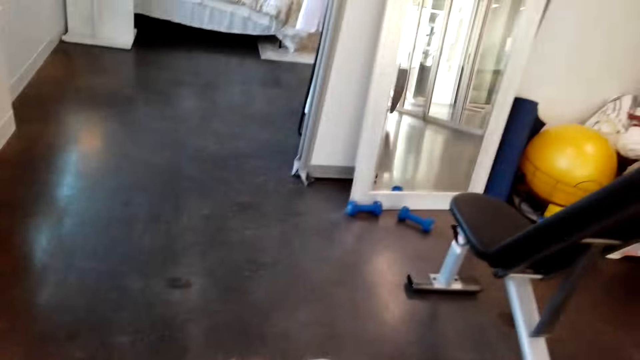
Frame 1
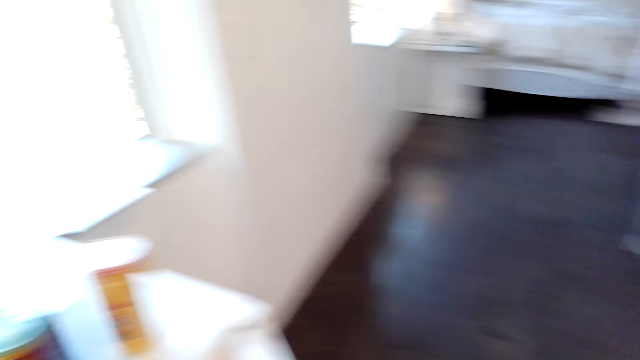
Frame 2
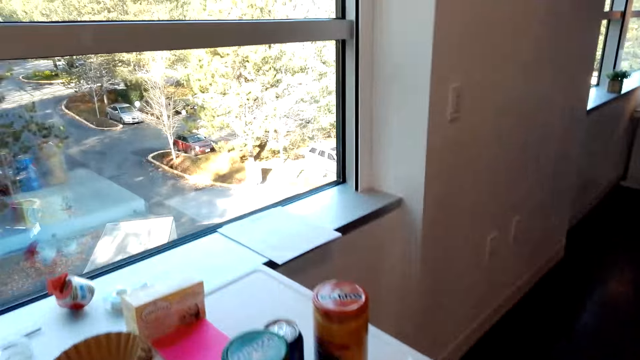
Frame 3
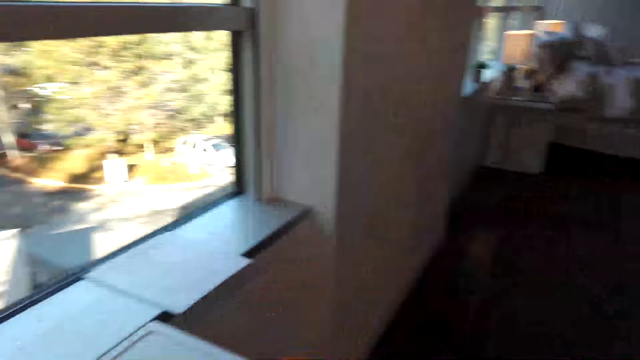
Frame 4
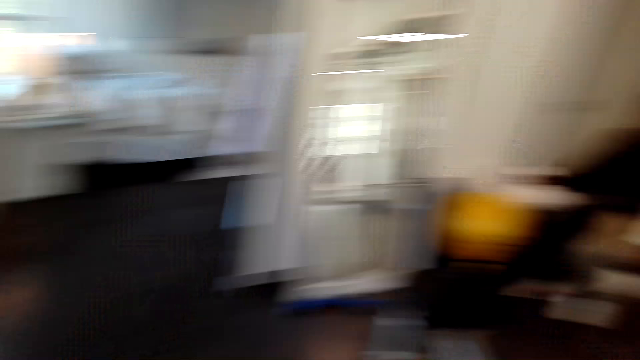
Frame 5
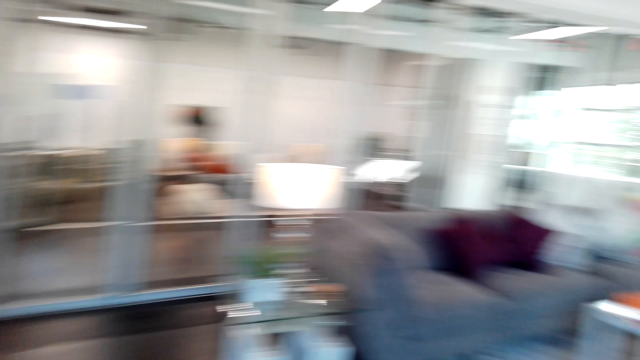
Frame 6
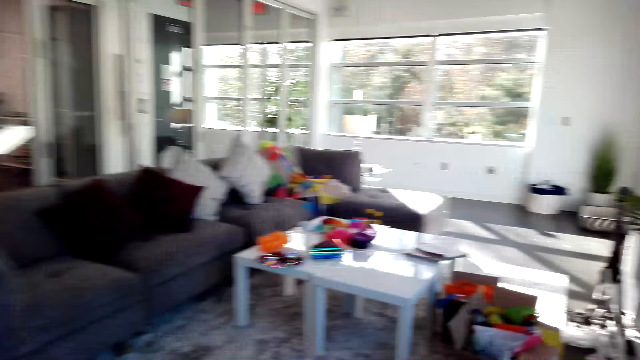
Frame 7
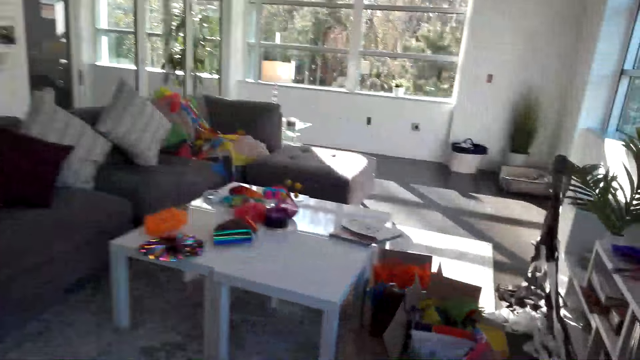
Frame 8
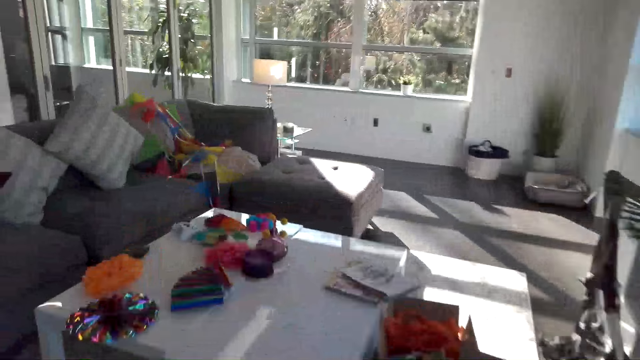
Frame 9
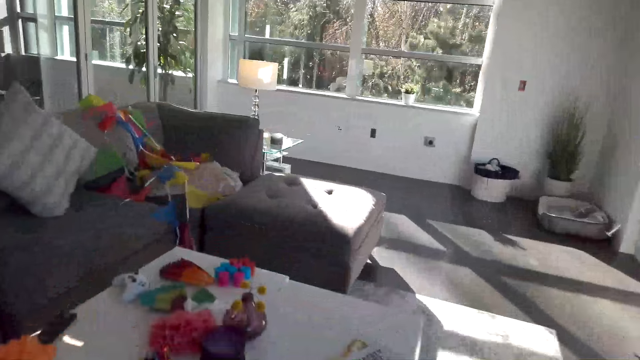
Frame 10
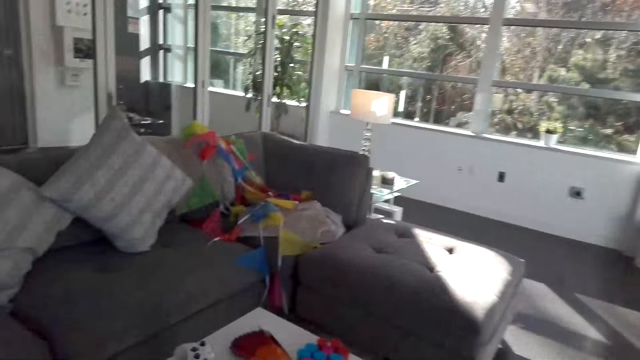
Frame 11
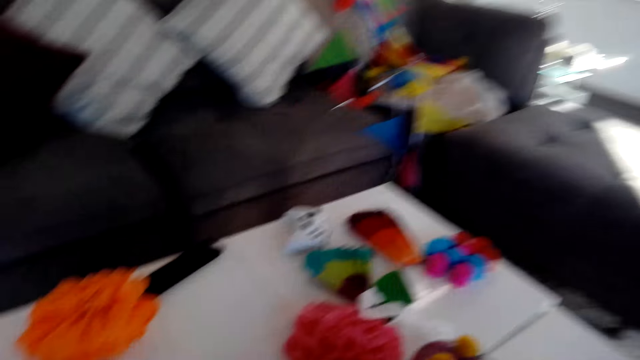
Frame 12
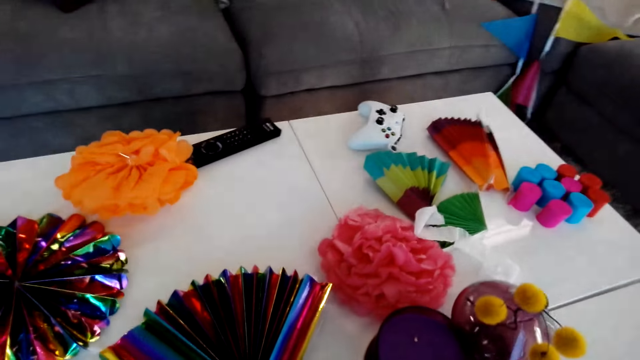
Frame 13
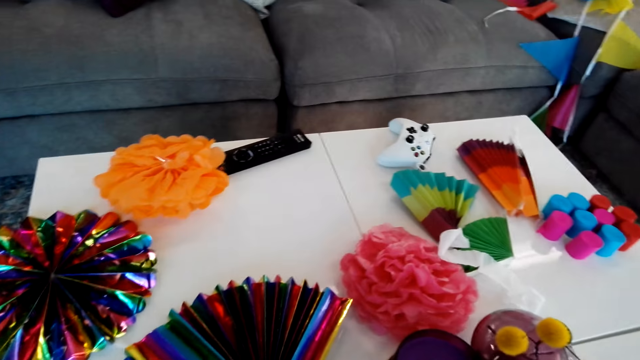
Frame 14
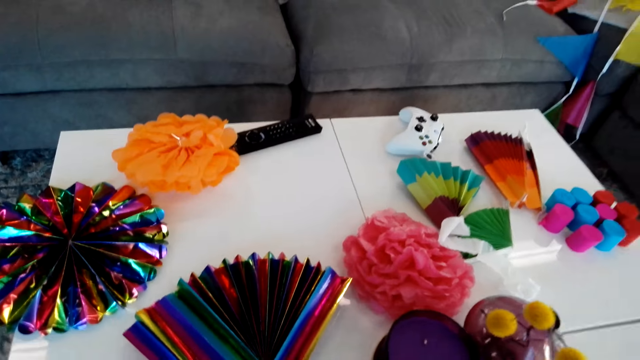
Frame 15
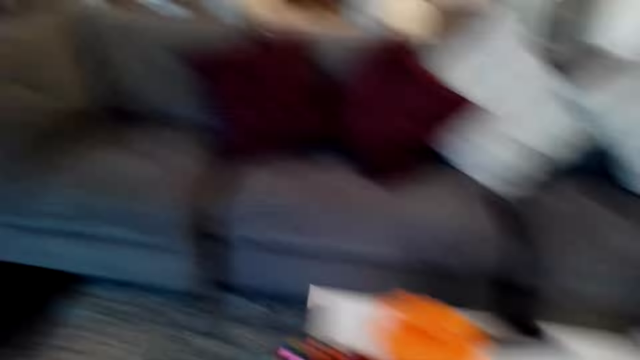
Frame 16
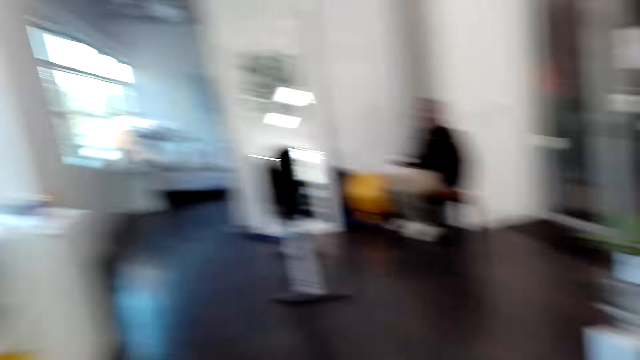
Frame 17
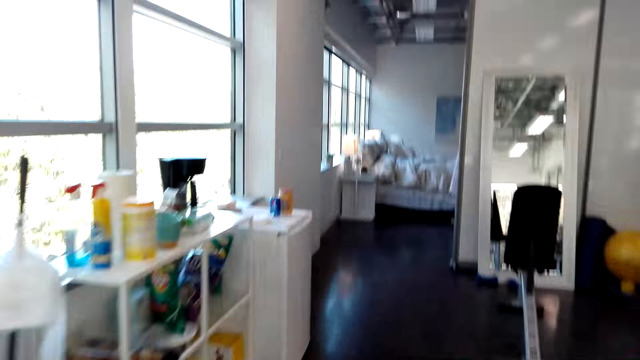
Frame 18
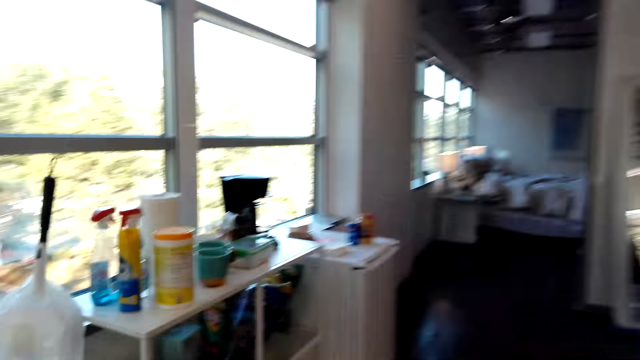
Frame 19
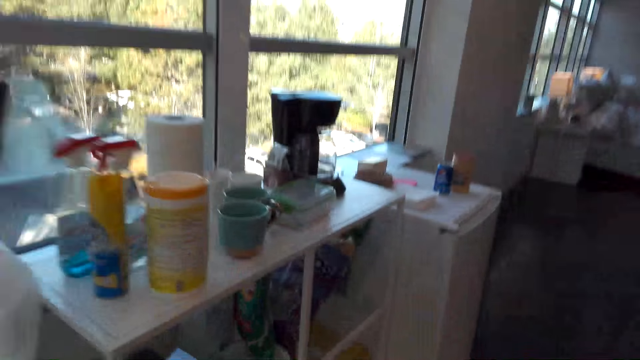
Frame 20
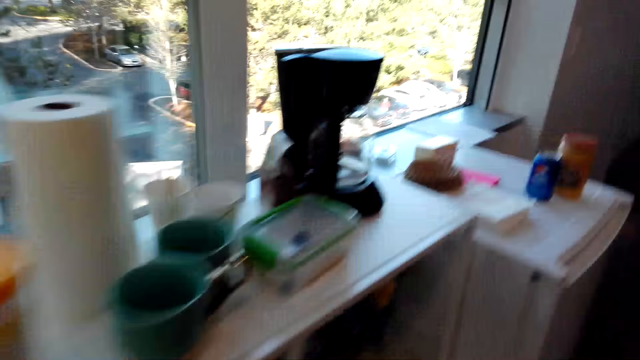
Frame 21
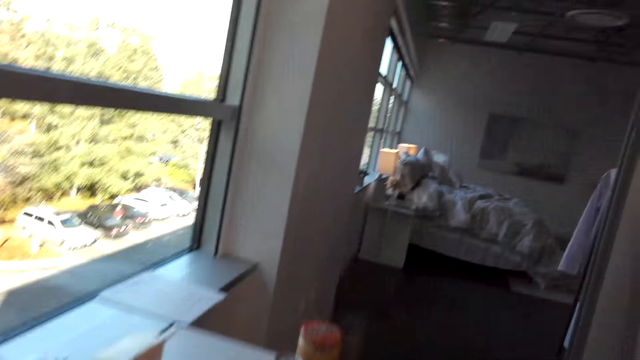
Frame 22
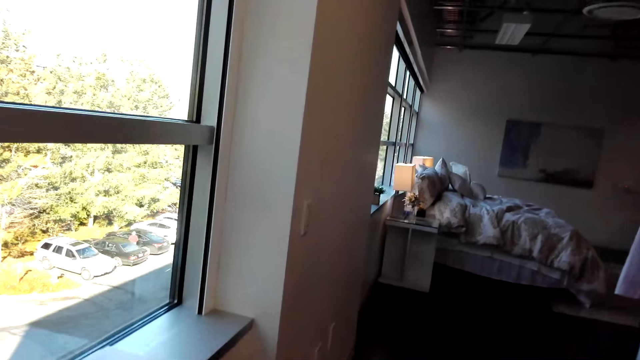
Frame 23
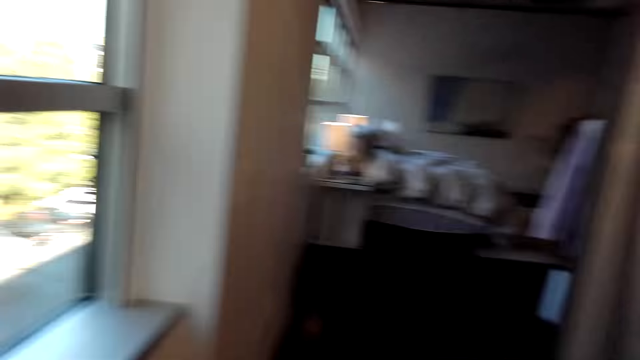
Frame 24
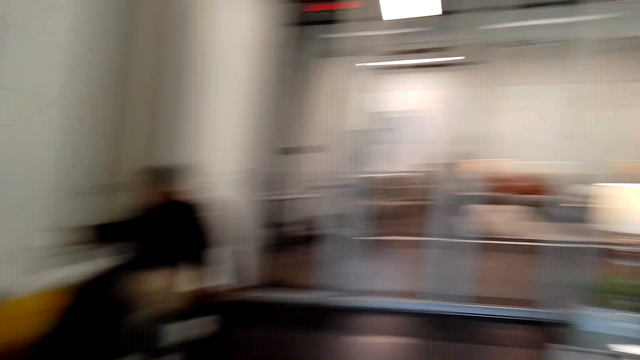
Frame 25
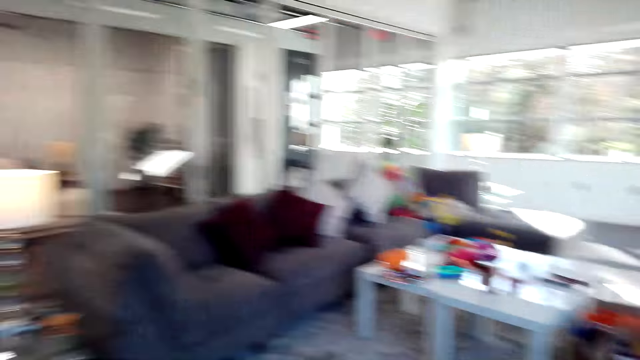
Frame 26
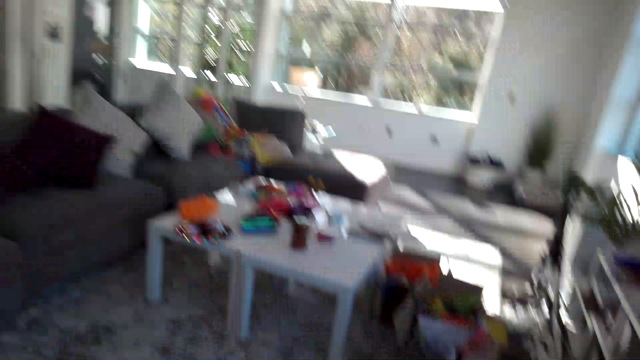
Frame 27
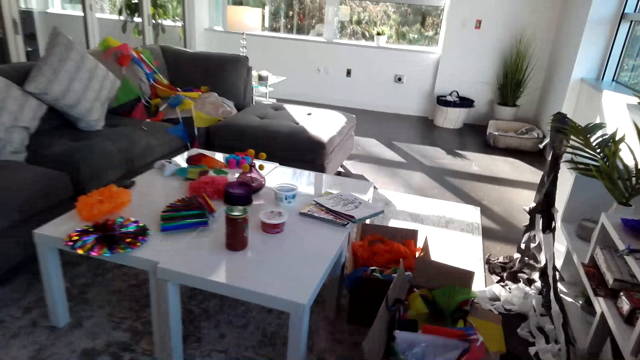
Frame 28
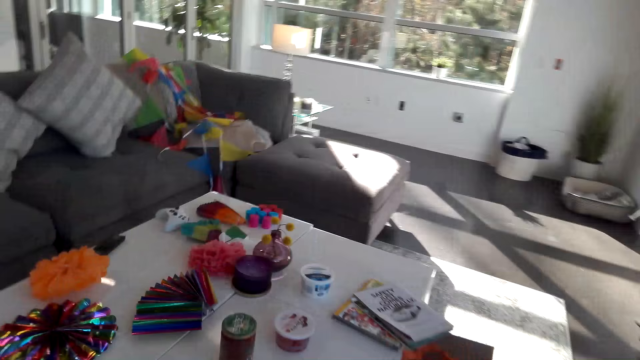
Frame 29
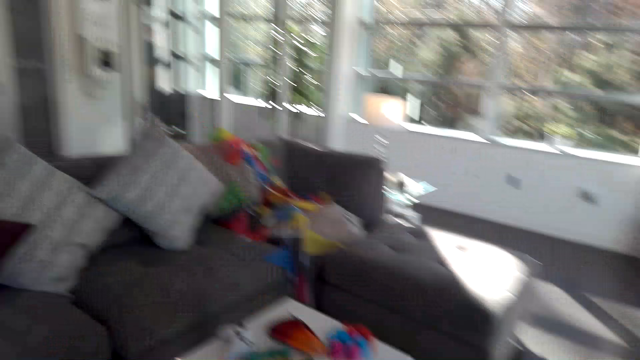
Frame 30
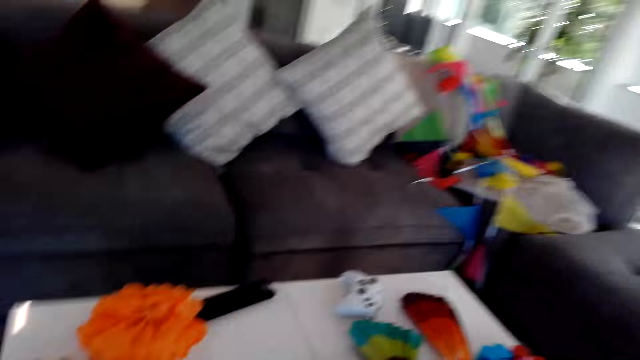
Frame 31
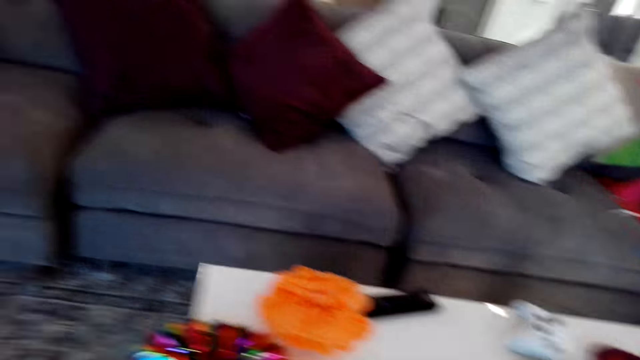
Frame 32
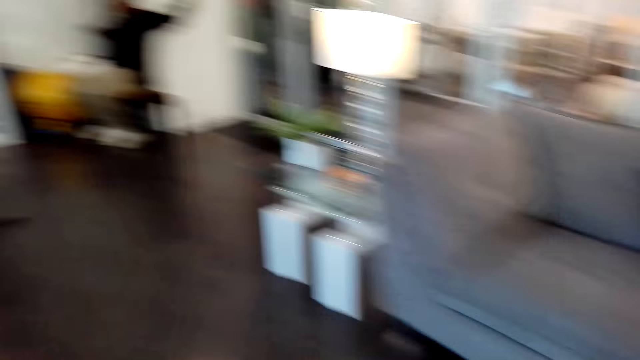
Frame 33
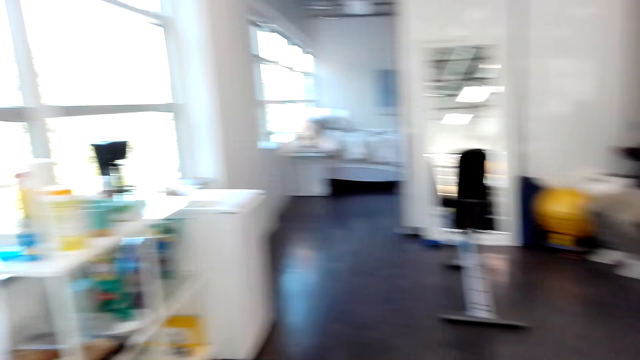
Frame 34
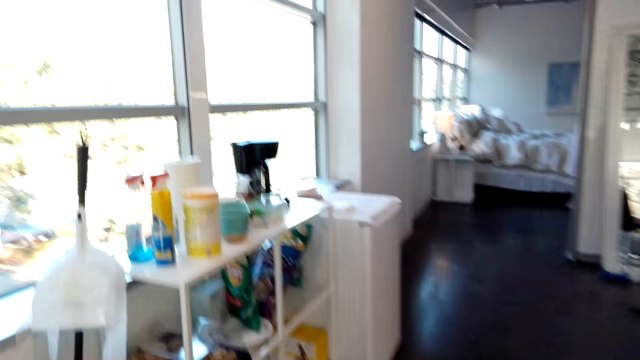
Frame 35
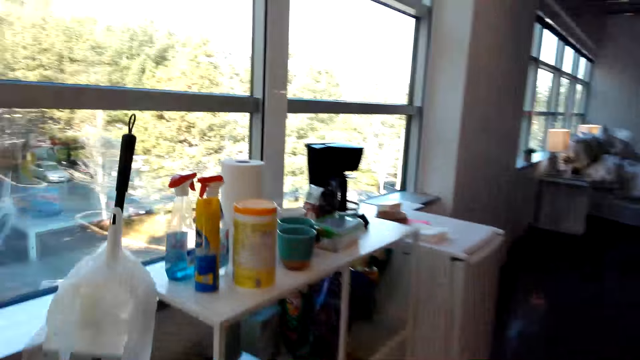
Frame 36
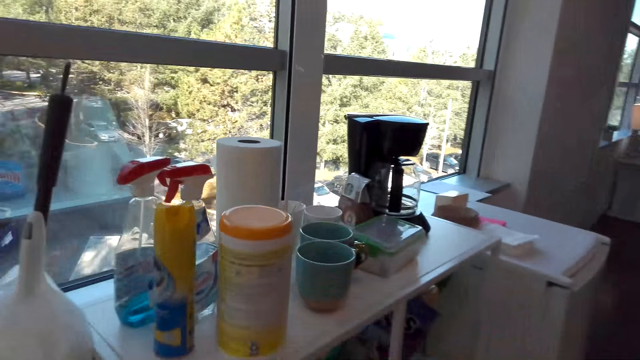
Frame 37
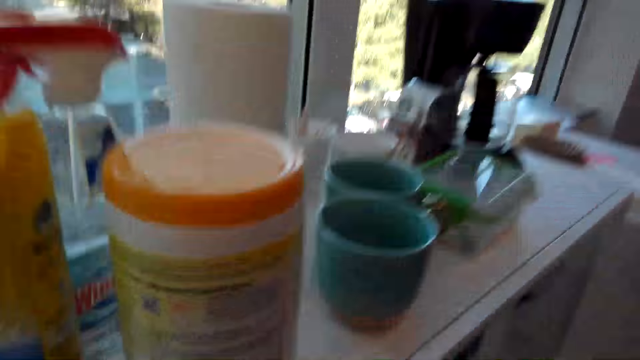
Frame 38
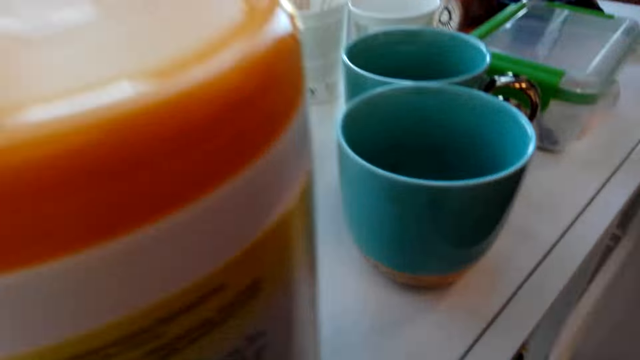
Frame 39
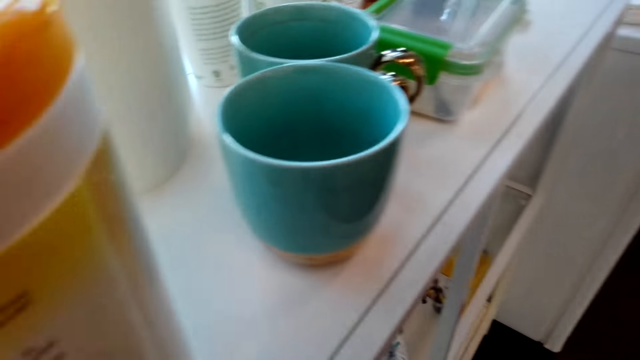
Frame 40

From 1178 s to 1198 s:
The camera wearer moves around the house. They turn towards the couch. They walk towards the table. They bend towards the table. They put the drinks on the table. They turn towards a man. They walk towards the fridge. They take something from the shelf. They turn towards the table. They walk towards the table. They place something on the table. They turn towards the fridge. The man talks to the camera wearer. The camera wearer walks towards the cabinet. They inspect the cabinet. They take something. They talk to the man.
